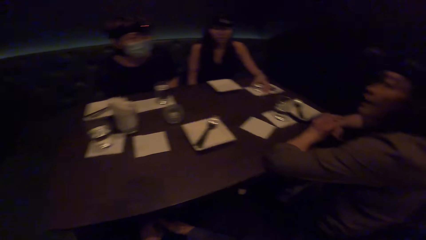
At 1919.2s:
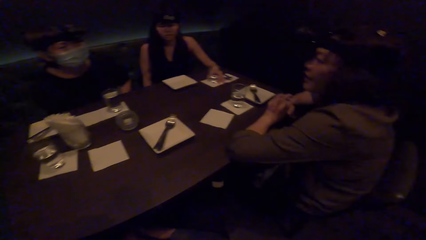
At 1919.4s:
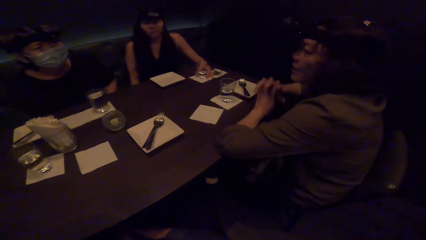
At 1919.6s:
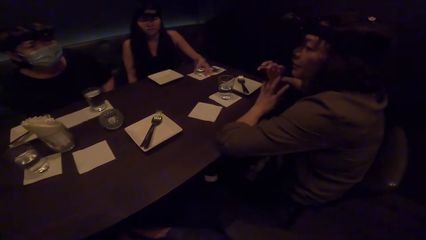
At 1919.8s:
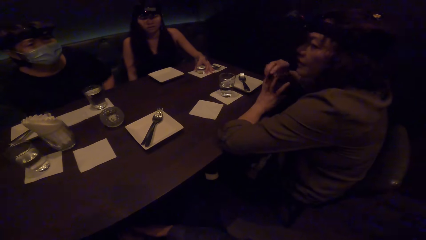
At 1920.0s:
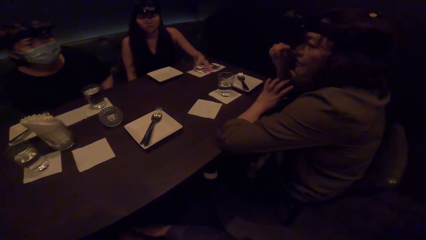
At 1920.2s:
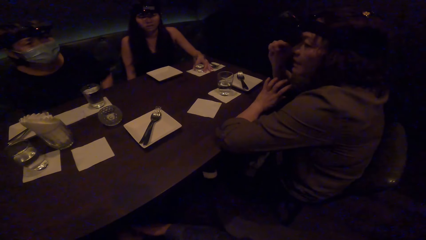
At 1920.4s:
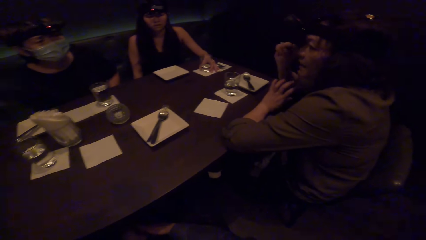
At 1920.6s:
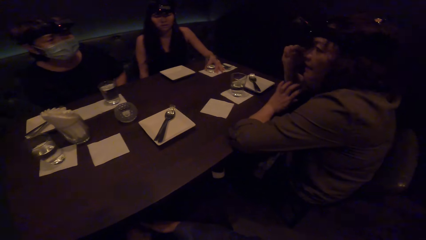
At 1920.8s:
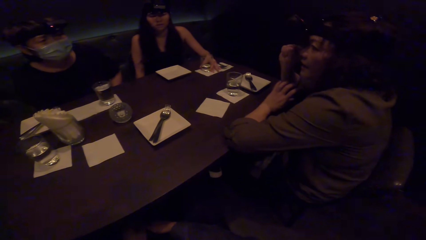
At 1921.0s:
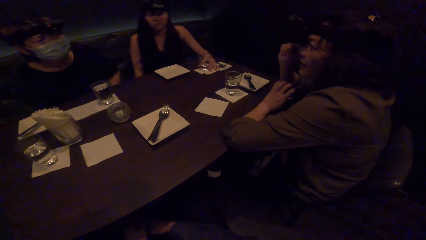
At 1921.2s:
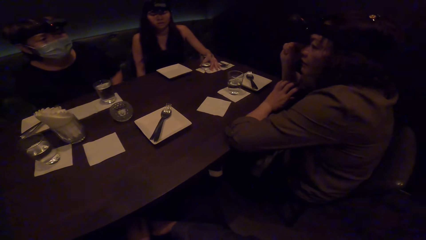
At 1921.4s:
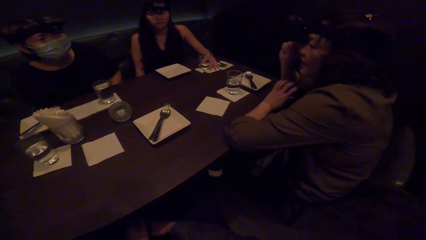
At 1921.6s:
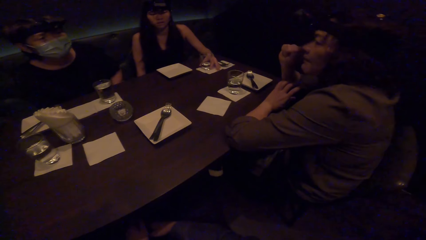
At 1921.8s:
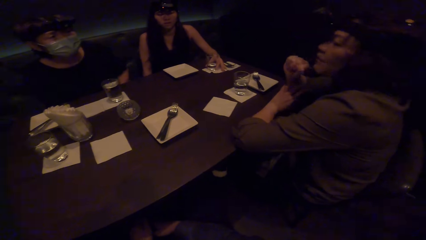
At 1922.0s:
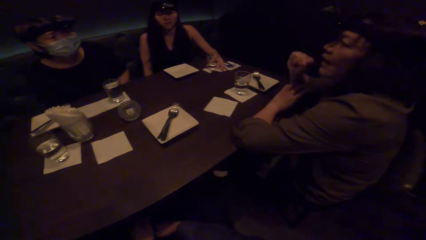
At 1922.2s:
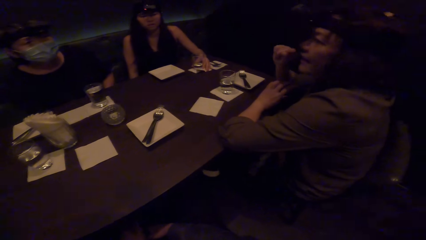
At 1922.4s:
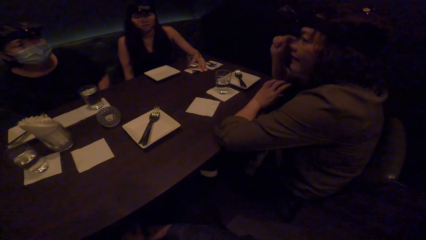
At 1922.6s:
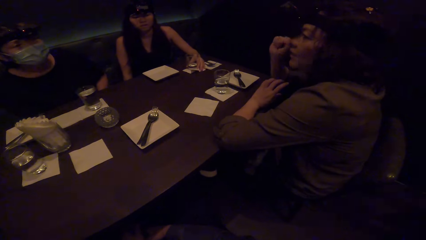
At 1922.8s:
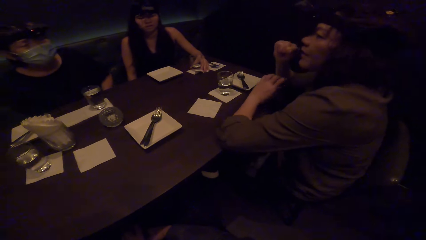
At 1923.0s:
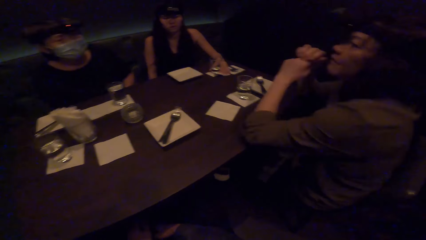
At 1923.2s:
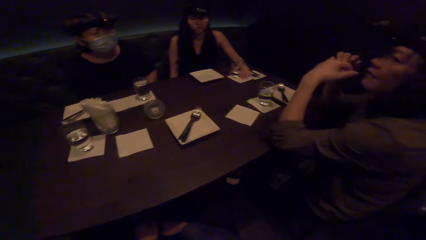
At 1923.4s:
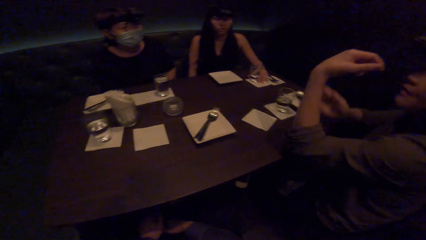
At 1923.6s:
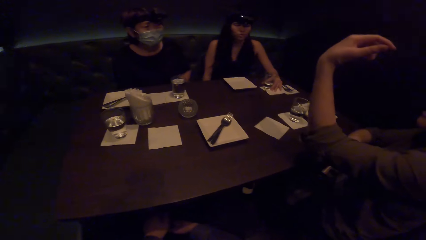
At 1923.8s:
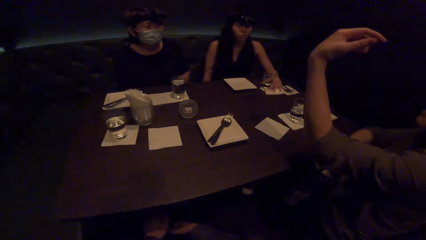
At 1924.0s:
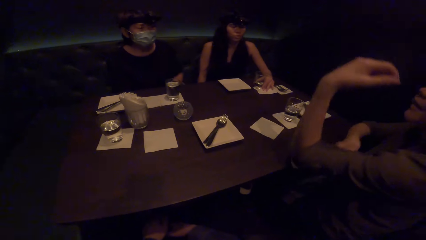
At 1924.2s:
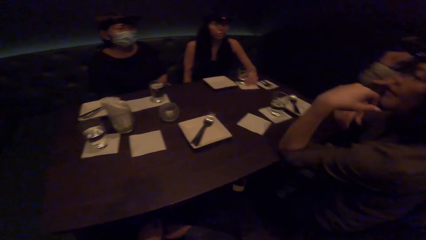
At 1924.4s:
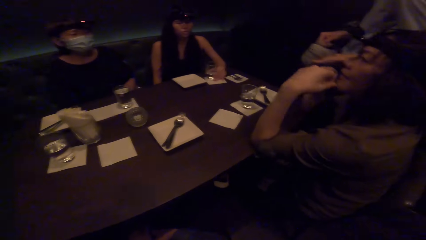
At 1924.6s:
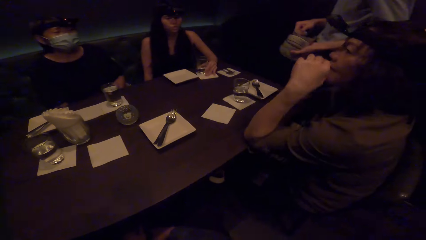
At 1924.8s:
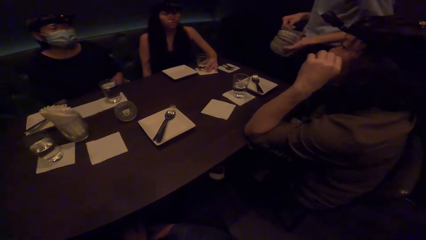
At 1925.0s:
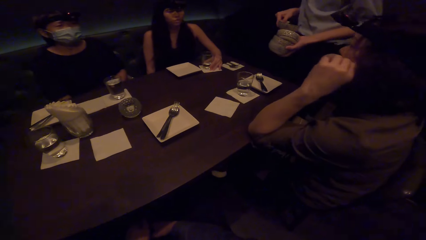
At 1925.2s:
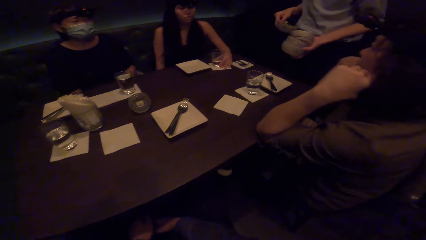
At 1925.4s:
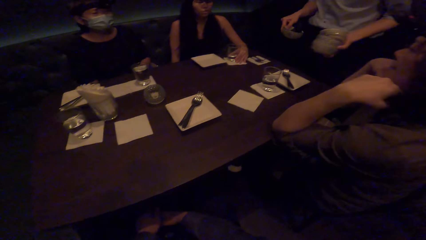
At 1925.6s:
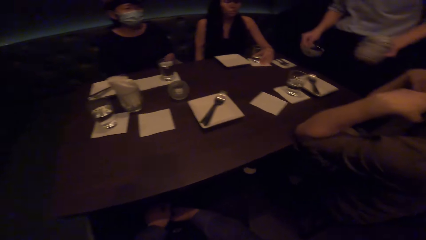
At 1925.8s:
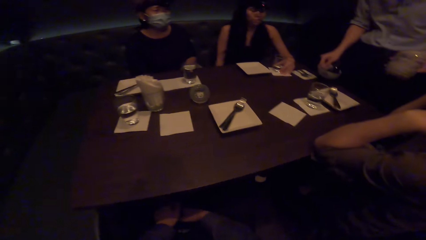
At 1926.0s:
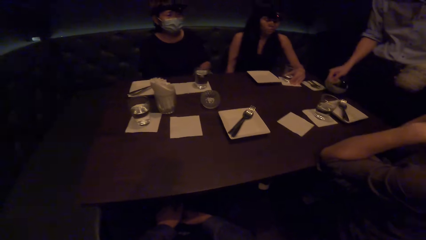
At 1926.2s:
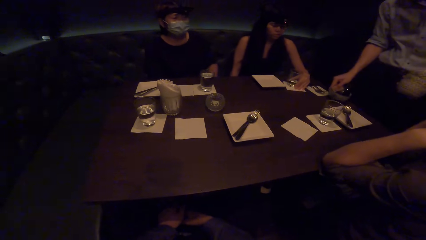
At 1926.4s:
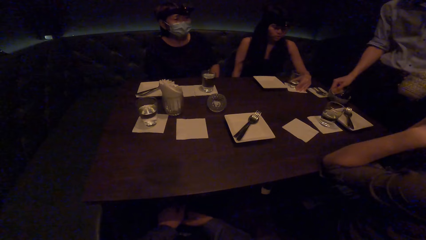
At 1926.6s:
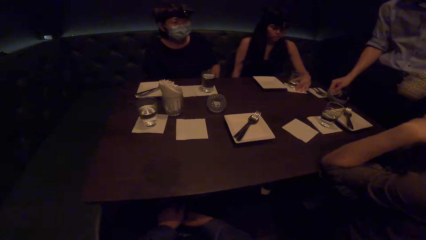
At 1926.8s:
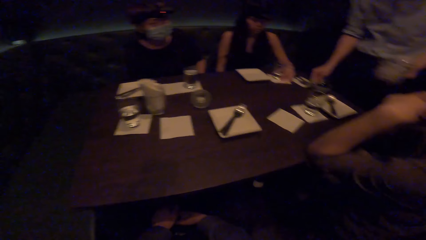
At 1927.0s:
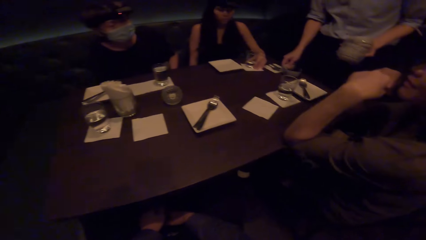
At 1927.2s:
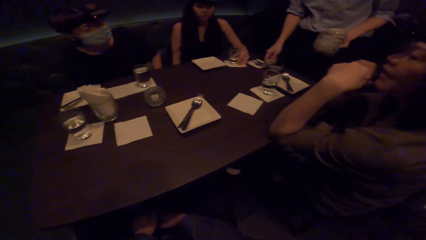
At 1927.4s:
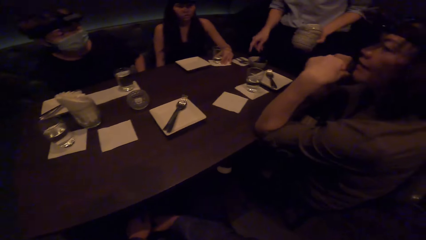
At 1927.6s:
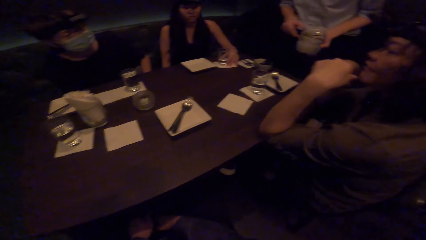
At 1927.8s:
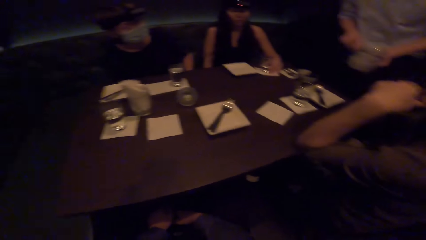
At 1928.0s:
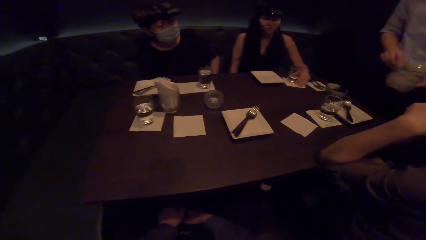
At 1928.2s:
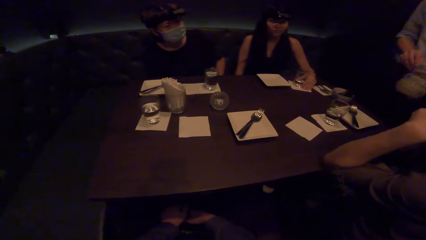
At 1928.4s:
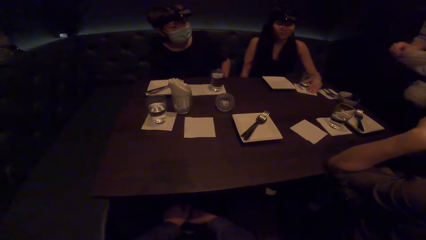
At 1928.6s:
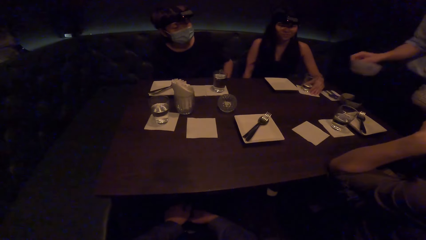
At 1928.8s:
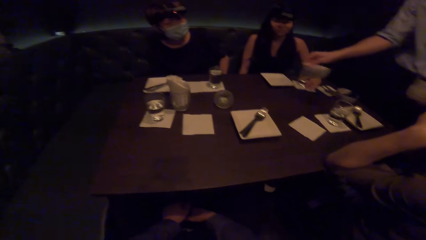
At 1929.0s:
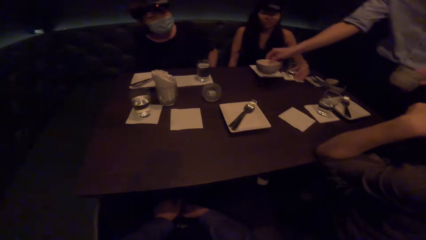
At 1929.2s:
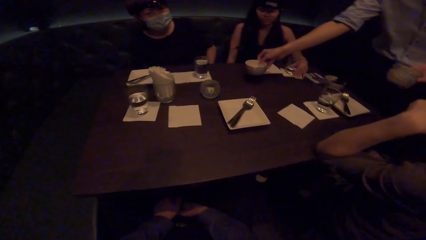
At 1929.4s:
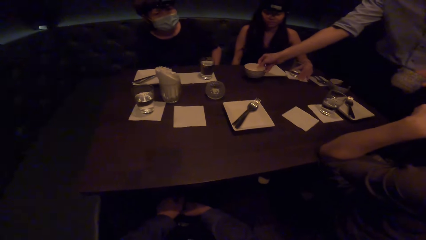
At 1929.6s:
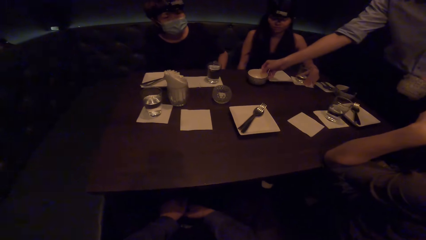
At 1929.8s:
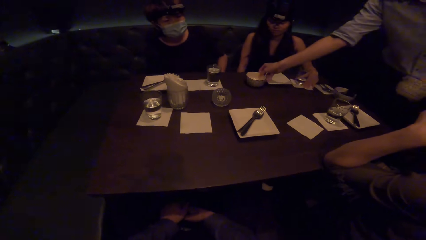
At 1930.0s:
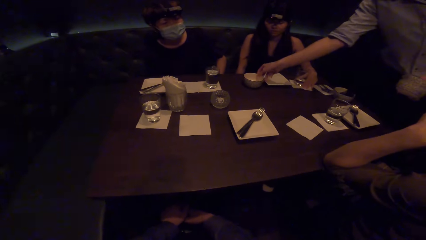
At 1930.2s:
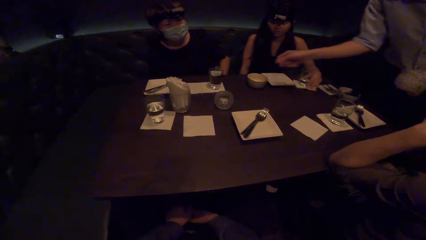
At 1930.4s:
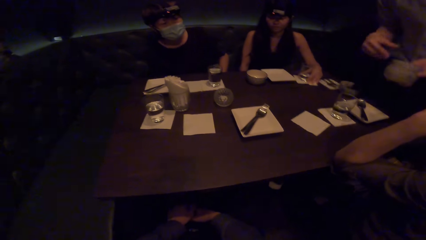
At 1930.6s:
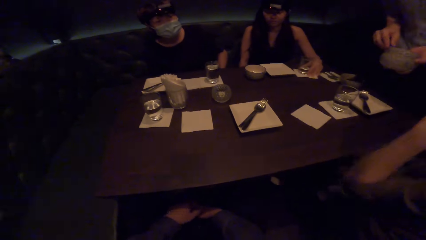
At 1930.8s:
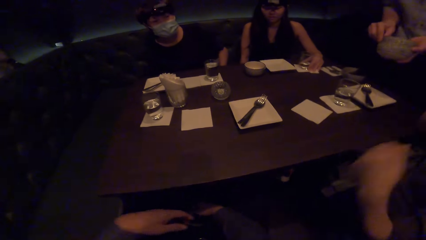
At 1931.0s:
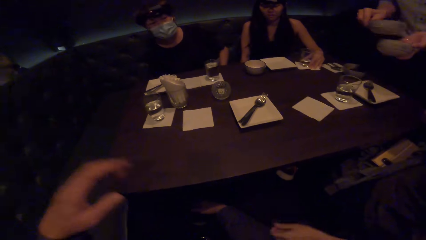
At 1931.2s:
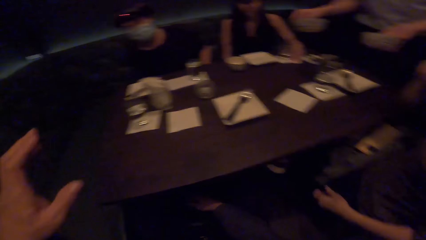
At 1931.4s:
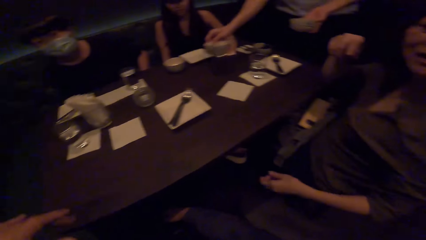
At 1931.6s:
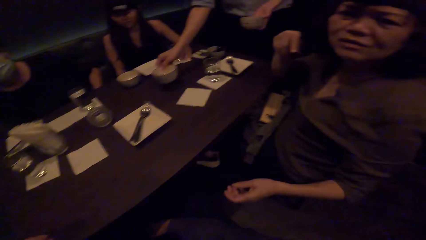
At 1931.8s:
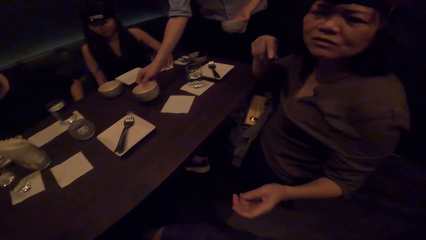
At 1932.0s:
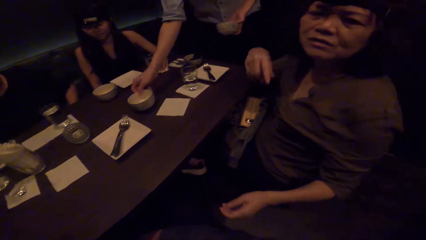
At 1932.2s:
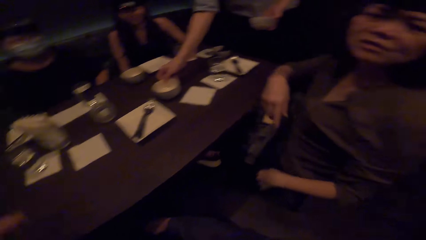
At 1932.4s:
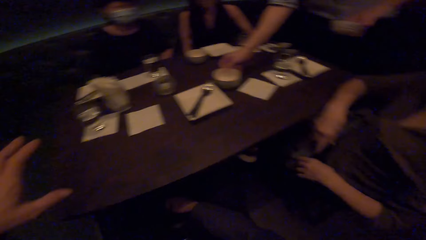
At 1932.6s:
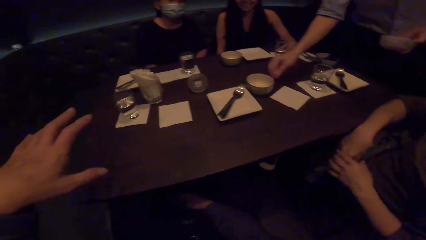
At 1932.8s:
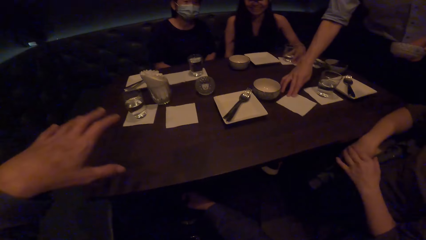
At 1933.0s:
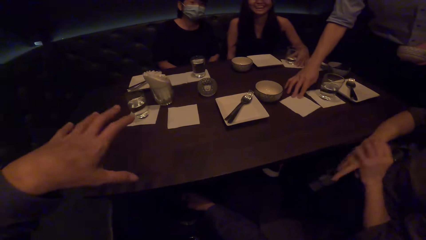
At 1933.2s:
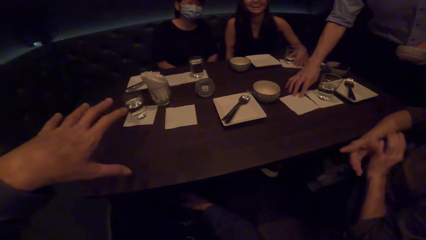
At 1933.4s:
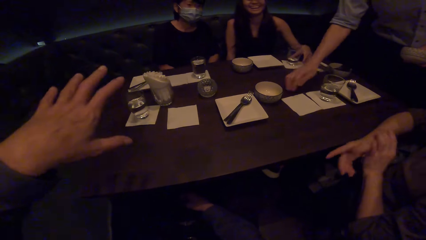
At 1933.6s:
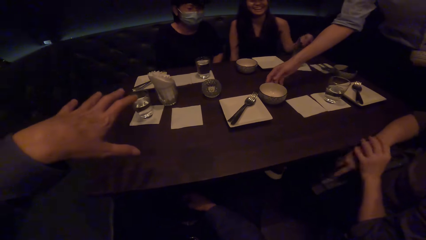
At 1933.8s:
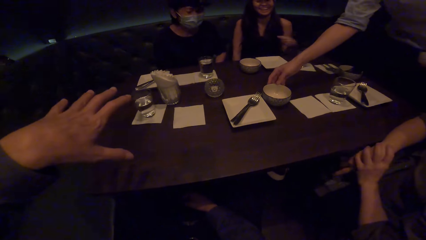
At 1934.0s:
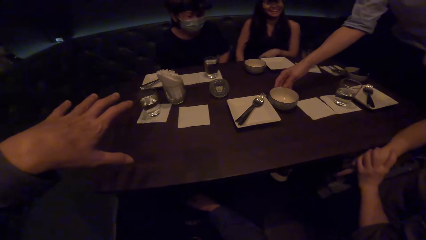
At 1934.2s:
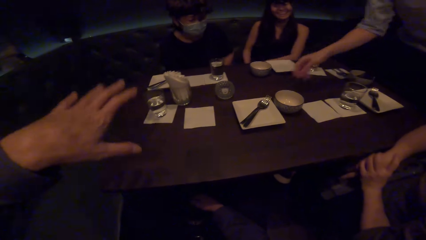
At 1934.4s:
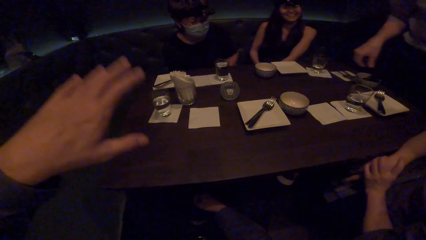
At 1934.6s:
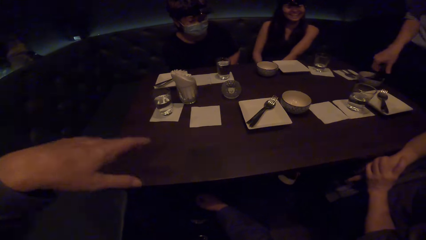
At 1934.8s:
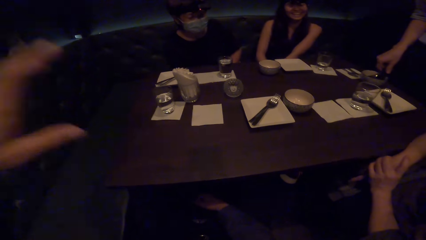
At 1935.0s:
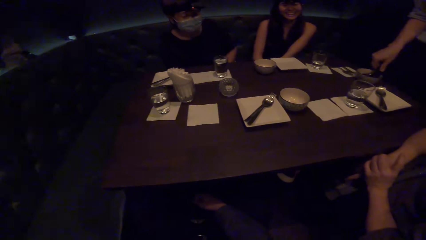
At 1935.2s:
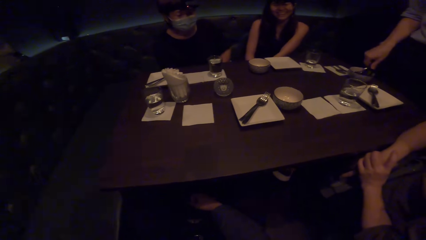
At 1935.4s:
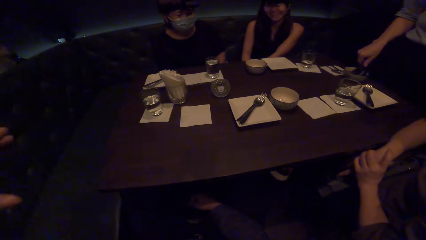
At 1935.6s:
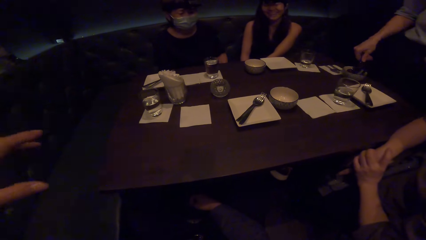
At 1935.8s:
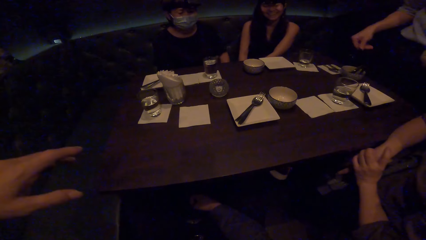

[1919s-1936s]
A woman moves a hand. A man puts a bowl down. The camera wearer moves her hand. She speaks to a person.
